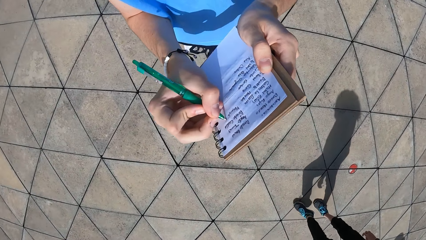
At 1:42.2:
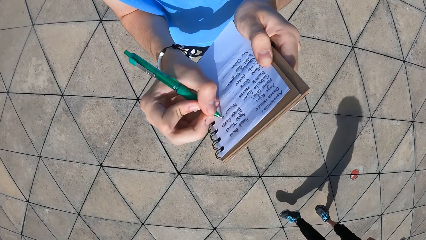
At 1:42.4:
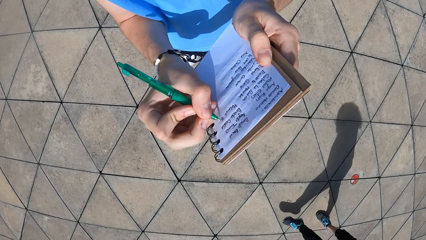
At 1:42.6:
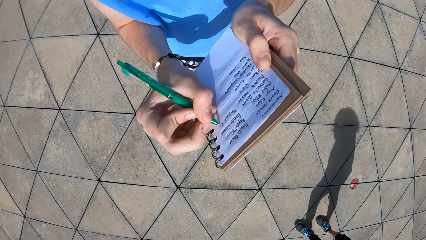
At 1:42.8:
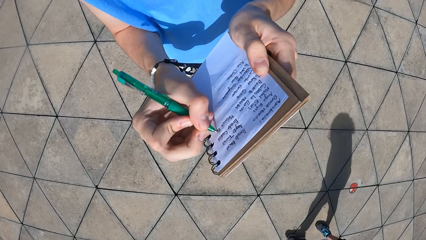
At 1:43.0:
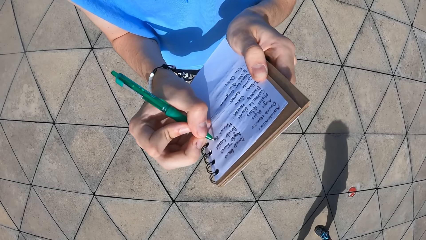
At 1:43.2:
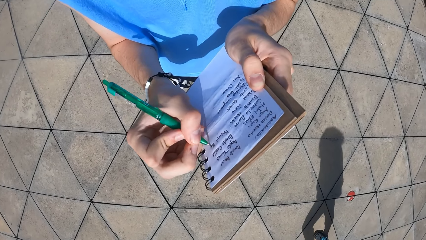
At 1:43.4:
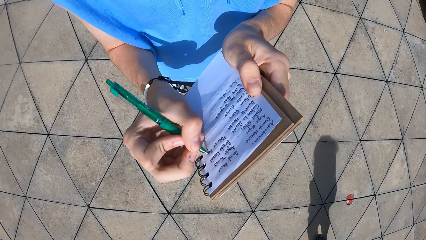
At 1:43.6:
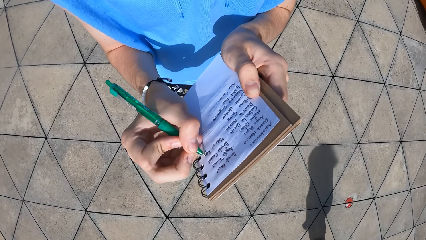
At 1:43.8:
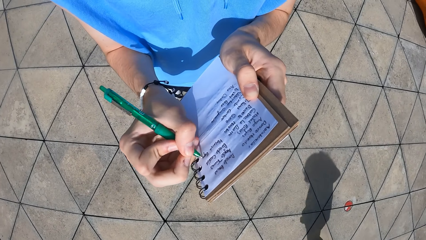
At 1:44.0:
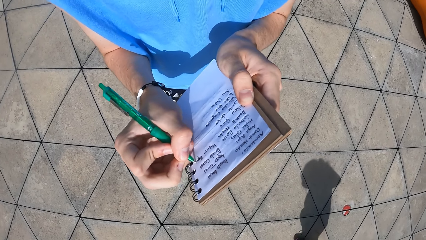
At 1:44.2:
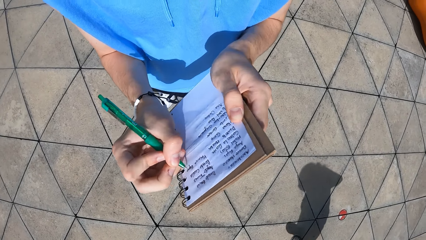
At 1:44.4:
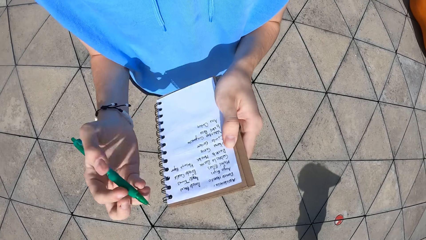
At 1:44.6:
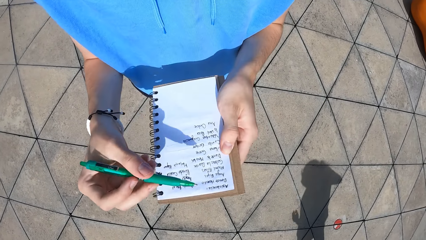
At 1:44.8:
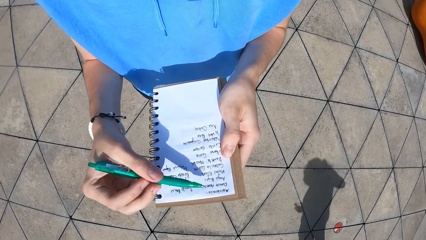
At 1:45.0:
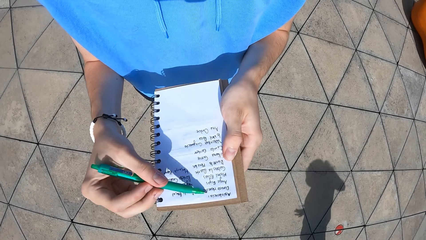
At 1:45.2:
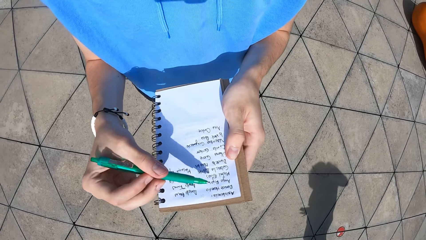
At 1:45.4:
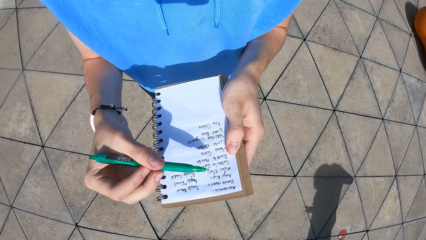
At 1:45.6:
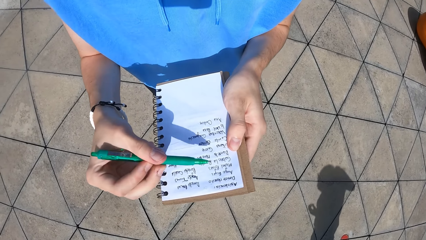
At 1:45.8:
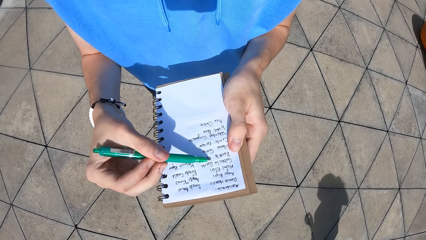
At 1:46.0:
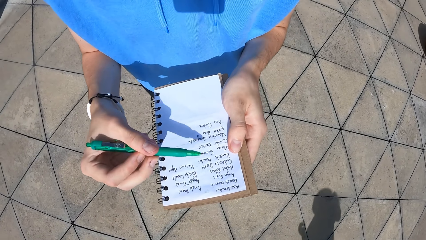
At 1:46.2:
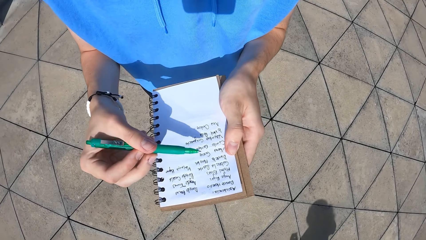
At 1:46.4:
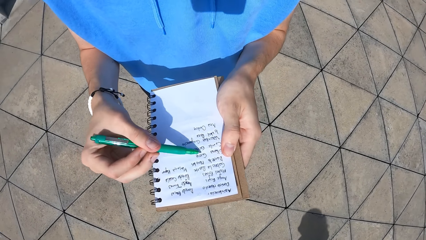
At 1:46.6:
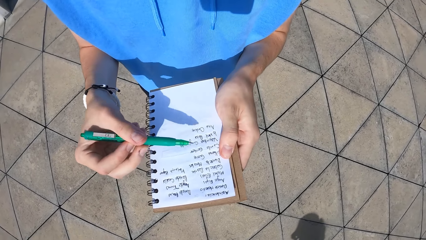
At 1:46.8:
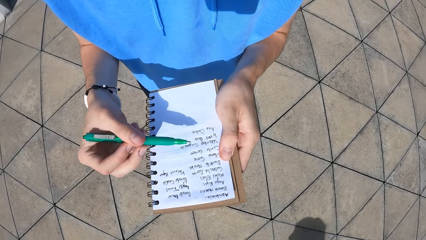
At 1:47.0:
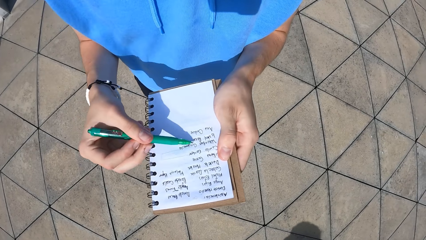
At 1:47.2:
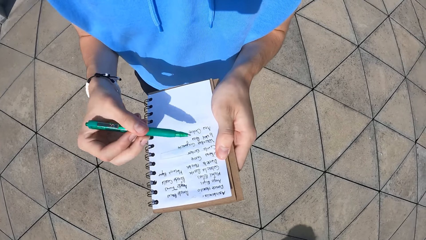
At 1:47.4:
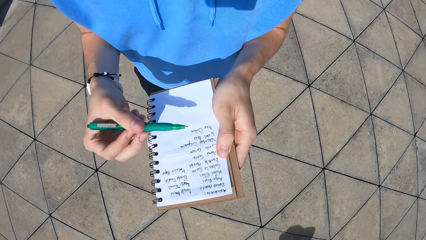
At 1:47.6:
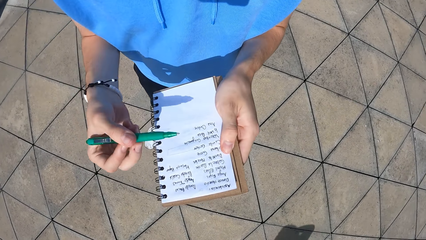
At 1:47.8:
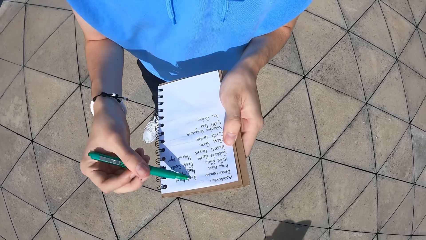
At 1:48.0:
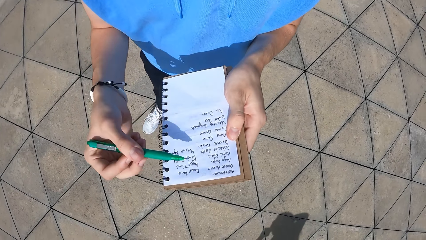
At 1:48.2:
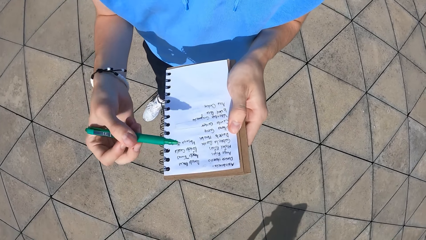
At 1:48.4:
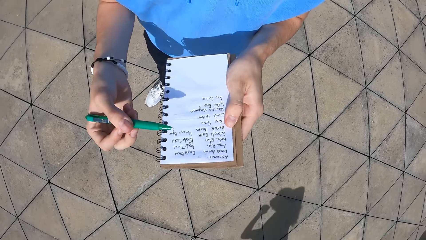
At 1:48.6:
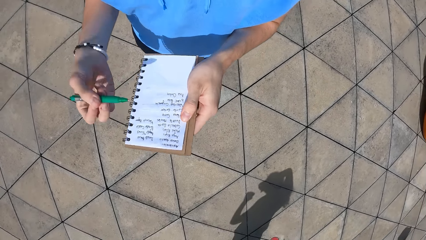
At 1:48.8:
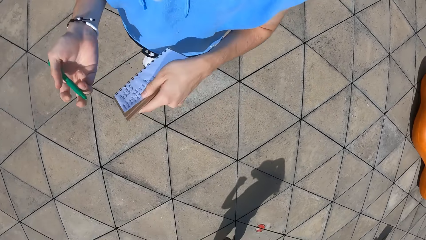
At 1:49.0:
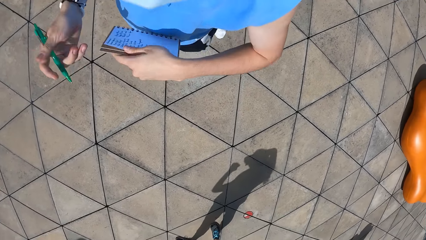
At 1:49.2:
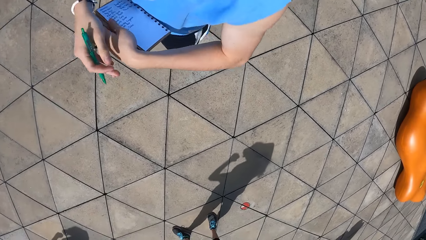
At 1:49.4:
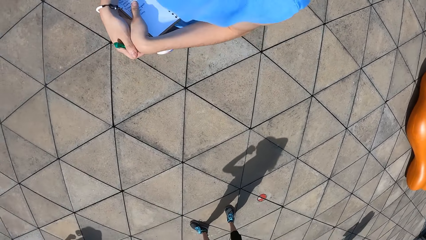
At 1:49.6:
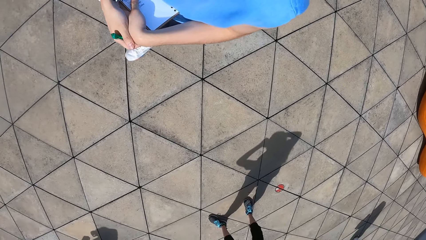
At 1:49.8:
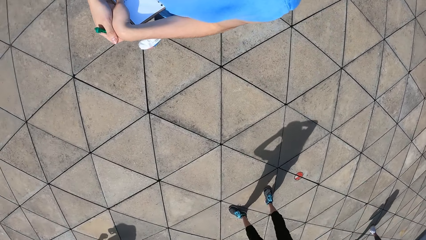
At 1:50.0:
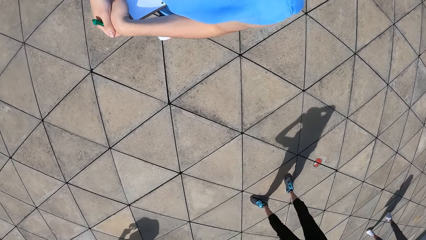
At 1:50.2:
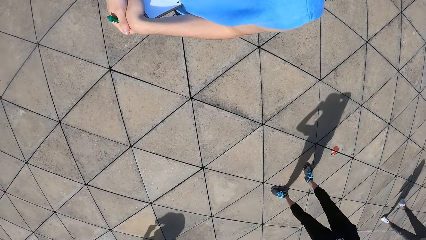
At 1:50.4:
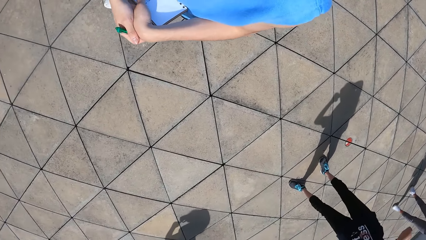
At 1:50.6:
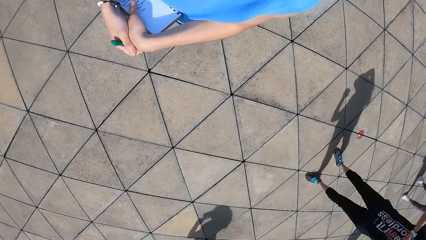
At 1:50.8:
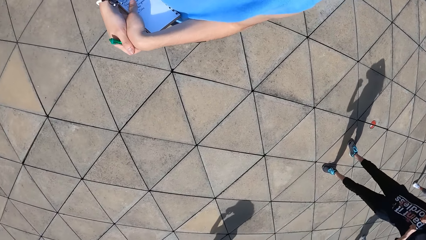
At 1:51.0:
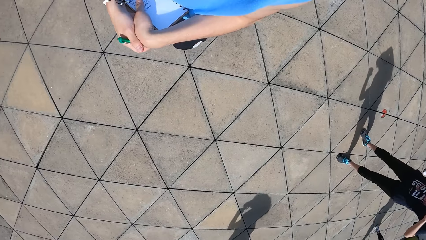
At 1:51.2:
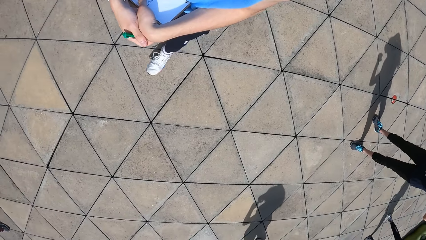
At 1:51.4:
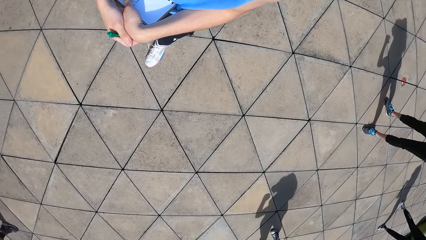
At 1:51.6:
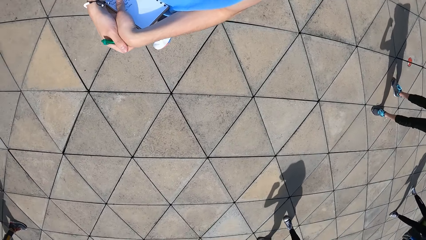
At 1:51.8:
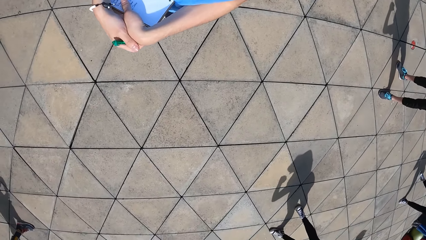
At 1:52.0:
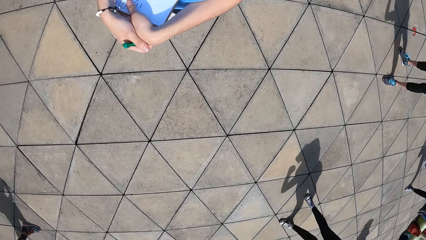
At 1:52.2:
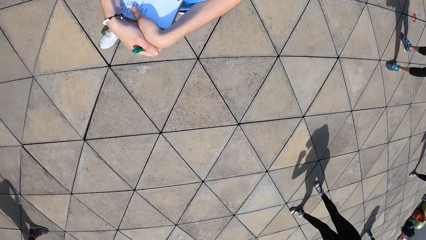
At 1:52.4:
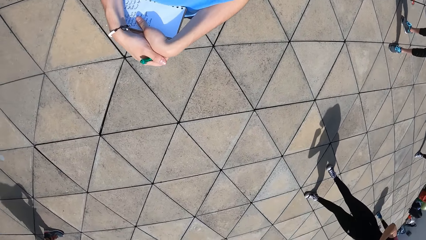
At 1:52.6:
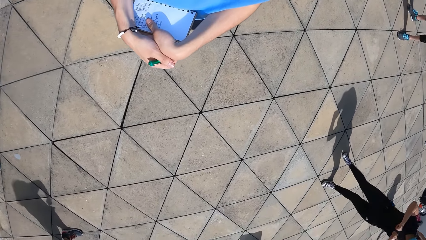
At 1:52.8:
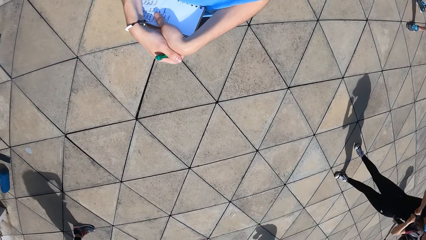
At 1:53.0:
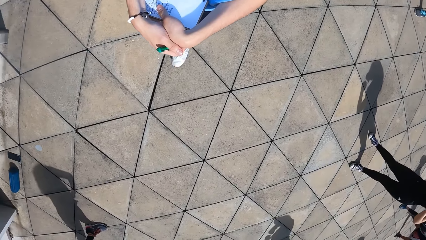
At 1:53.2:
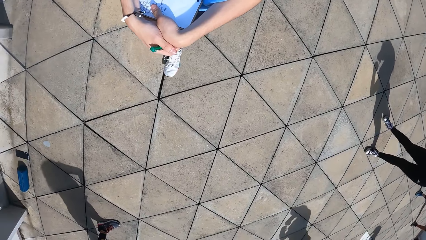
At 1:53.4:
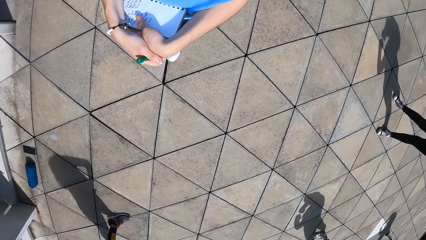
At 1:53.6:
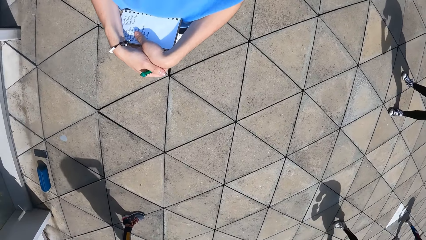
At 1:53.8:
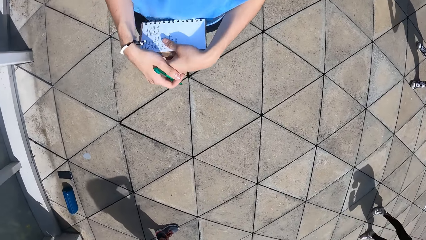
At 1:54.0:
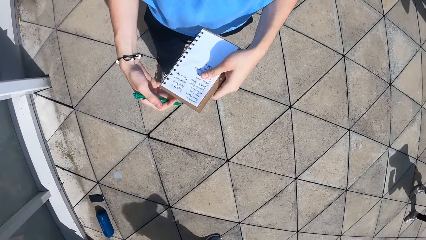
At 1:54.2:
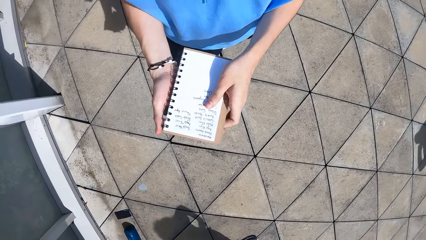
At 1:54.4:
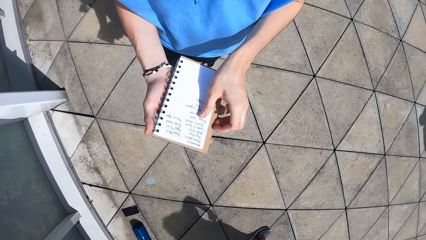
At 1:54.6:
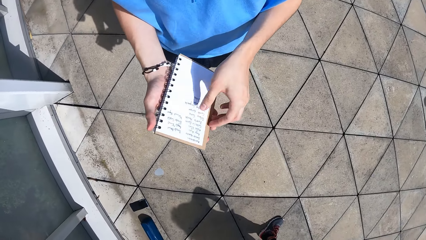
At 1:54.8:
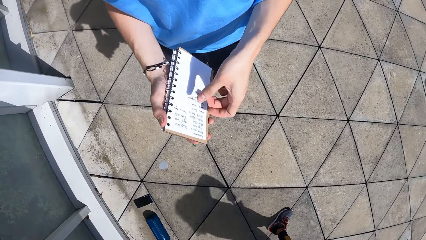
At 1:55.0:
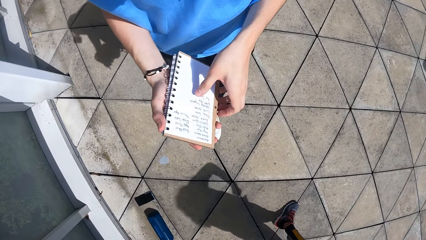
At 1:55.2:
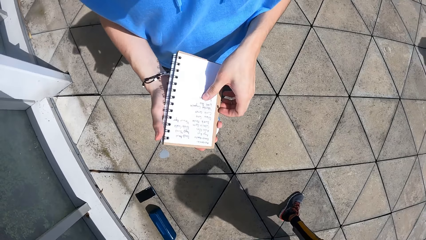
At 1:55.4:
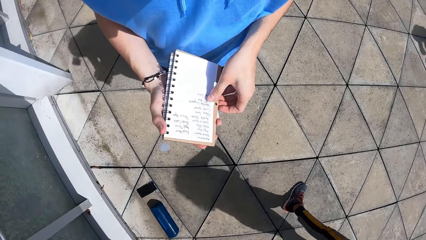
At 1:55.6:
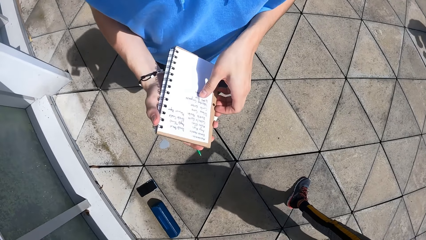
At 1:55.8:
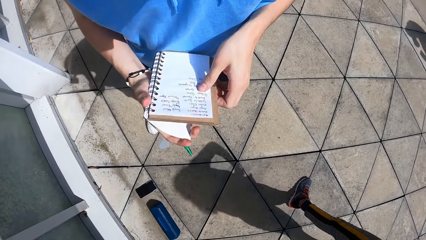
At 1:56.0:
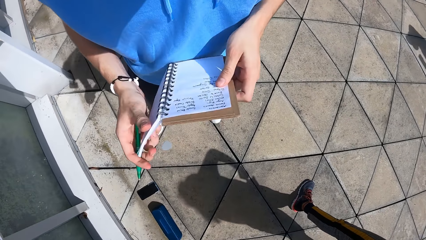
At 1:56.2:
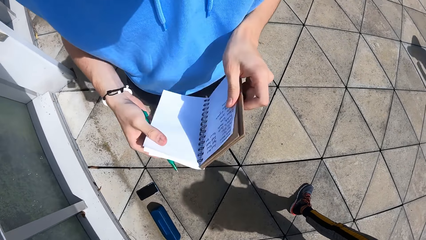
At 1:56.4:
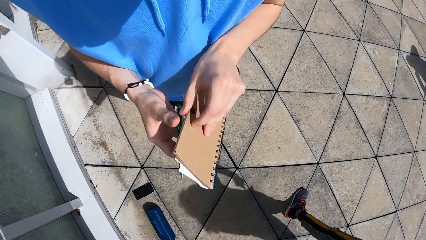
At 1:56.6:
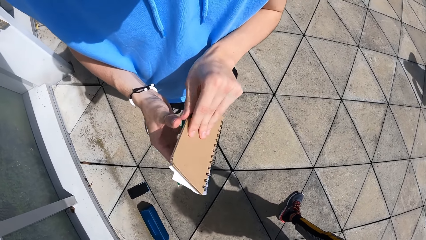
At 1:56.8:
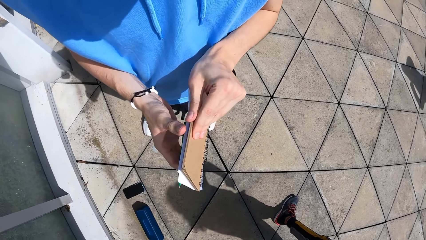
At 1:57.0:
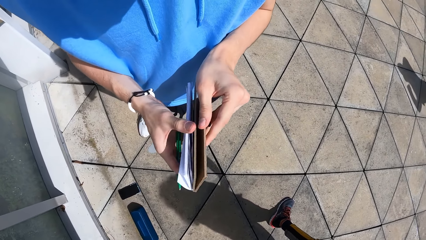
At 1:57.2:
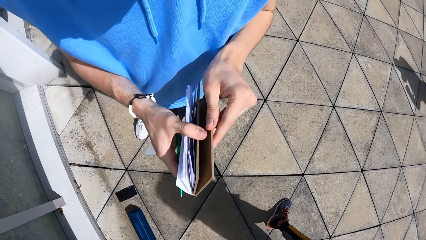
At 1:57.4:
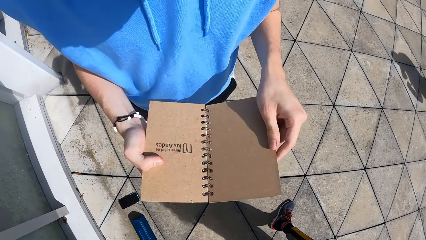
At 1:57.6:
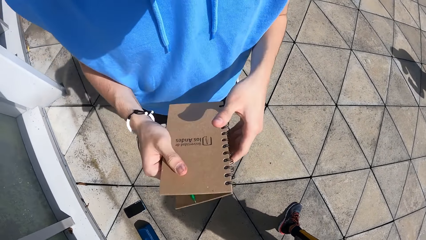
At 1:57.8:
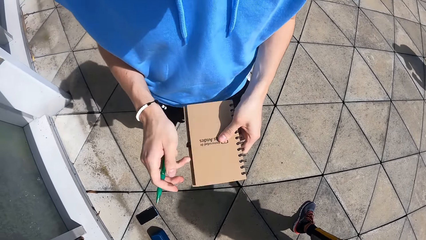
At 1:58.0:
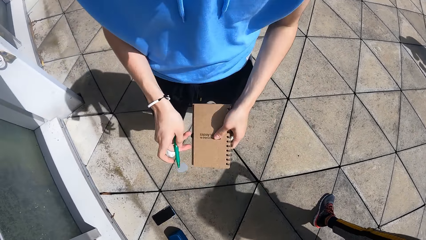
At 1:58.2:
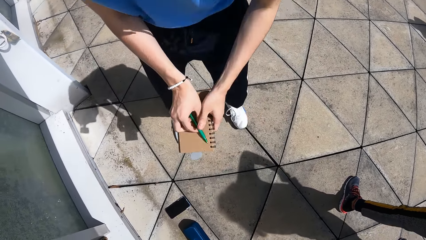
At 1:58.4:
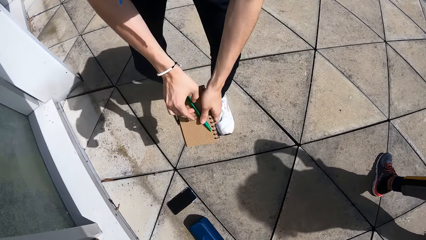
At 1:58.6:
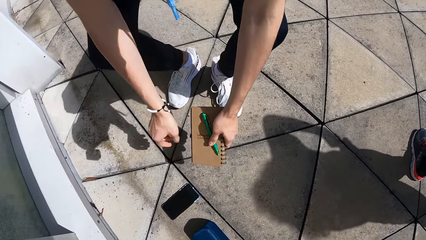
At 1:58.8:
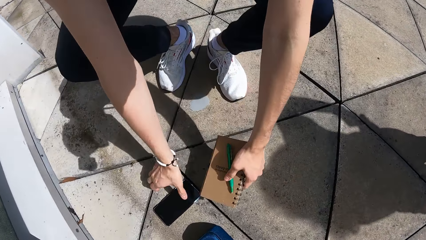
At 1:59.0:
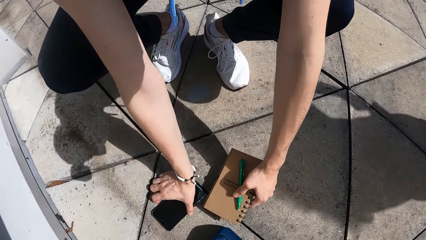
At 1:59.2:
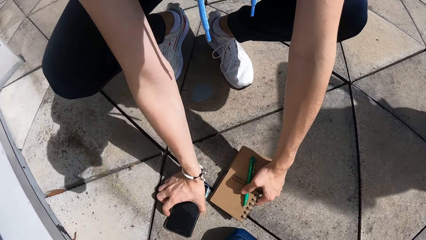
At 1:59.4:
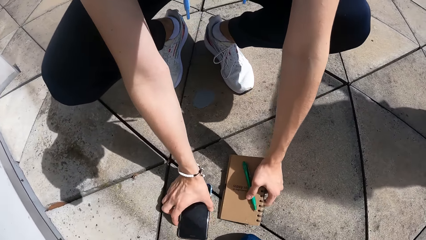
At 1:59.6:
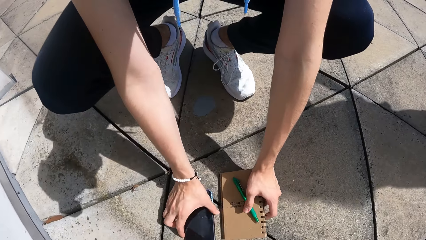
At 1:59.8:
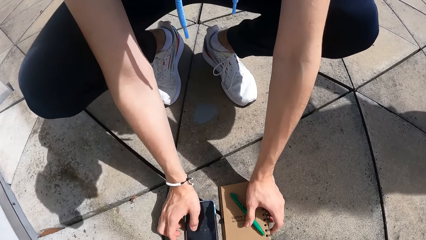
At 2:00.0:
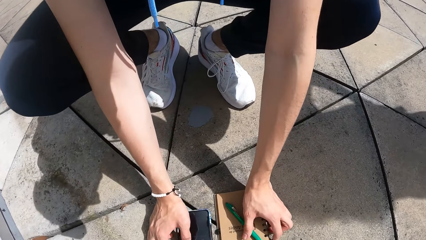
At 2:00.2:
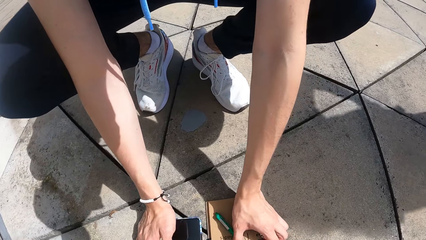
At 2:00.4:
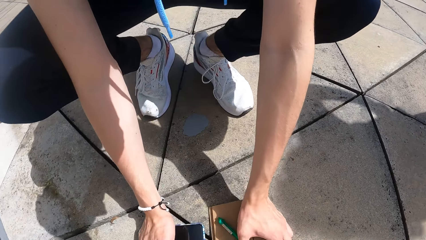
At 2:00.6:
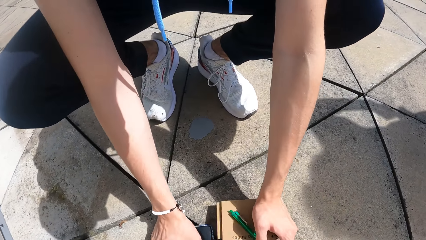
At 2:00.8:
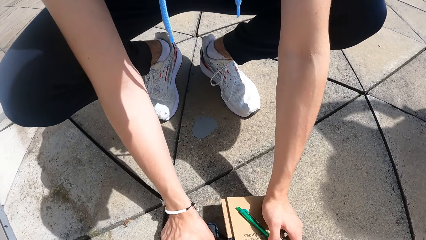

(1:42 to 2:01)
The camera wearer taps the jotter with the pen in his right hand. He stops writing. He counts the items. He holds the jotter against his body with both hands. He walks. He removes the book from his waist. He closes the jotter with both hands. He straightens the book in his hands. He opens another page of the book. He folds the book. He places the pen on the jotter with his right hand. He puts the book and the pencil together. He touches a phone on the floor with his right hand. He puts the book and the pencil on the ground. He moves the phone on the ground.
